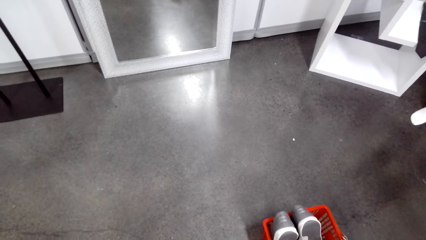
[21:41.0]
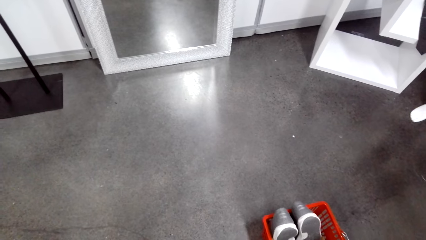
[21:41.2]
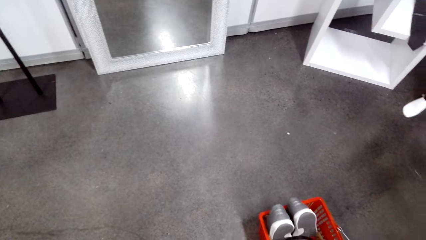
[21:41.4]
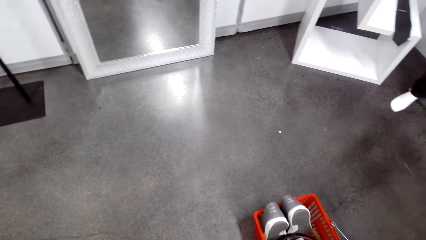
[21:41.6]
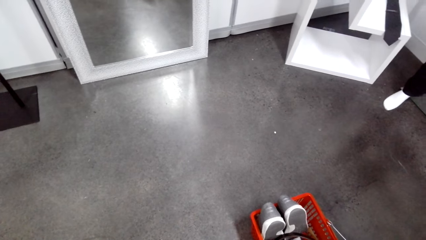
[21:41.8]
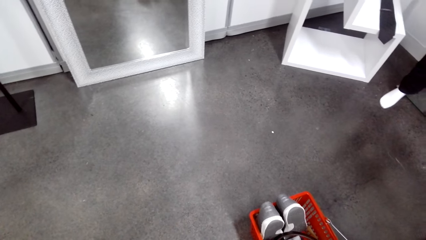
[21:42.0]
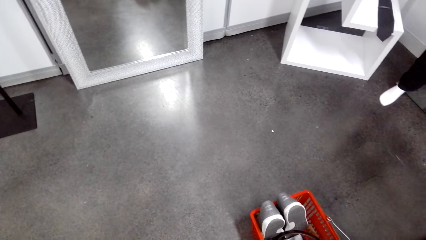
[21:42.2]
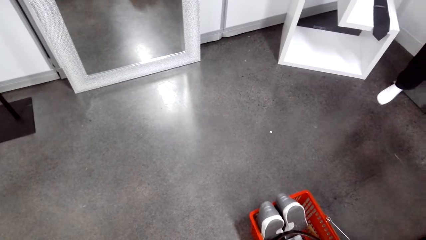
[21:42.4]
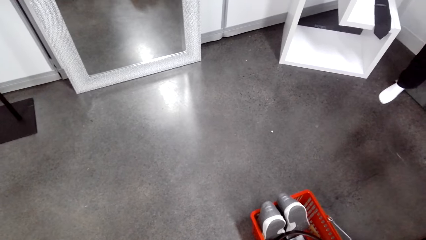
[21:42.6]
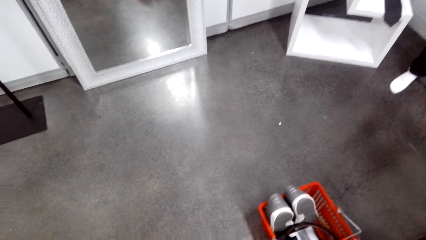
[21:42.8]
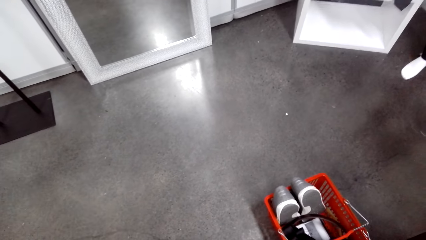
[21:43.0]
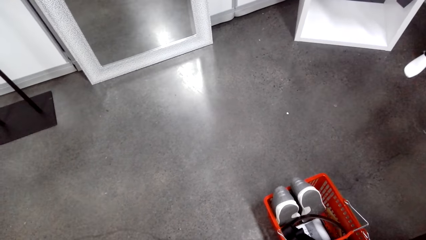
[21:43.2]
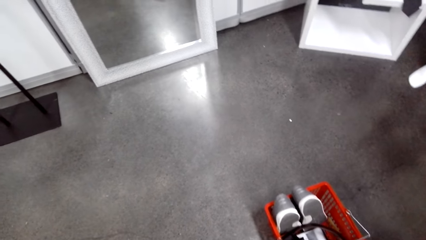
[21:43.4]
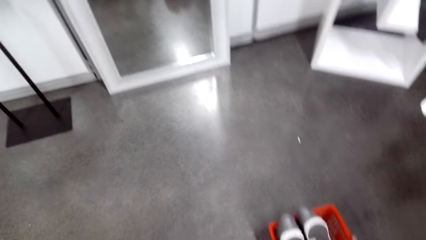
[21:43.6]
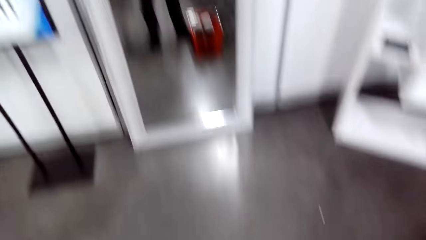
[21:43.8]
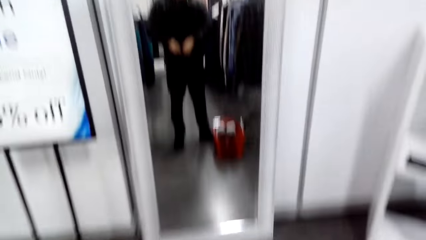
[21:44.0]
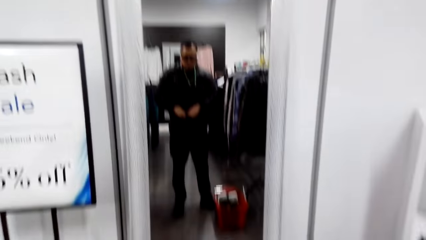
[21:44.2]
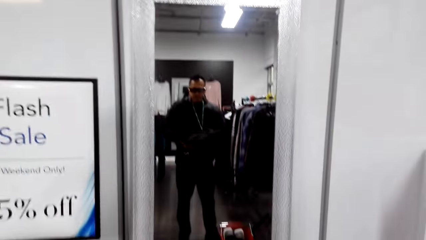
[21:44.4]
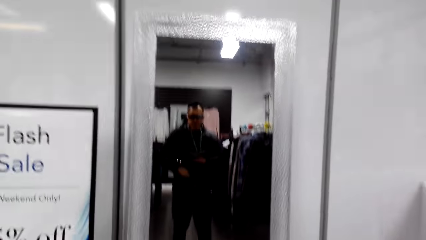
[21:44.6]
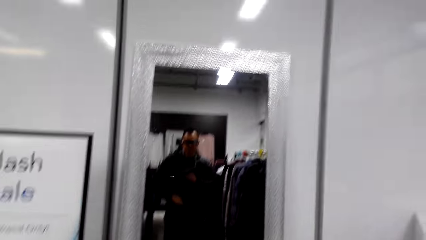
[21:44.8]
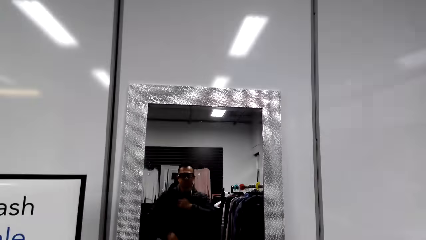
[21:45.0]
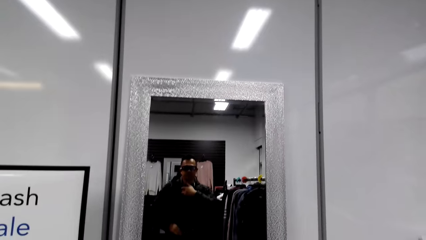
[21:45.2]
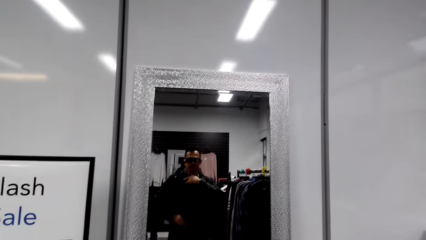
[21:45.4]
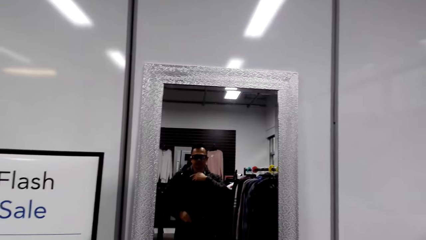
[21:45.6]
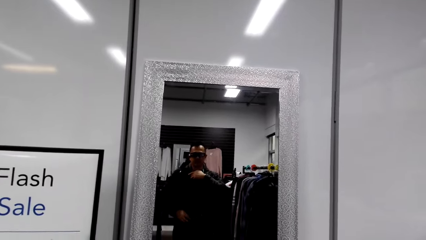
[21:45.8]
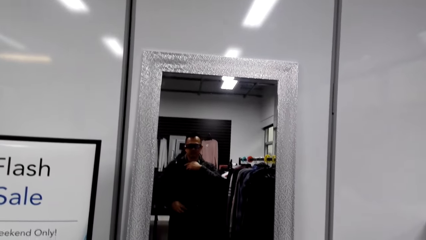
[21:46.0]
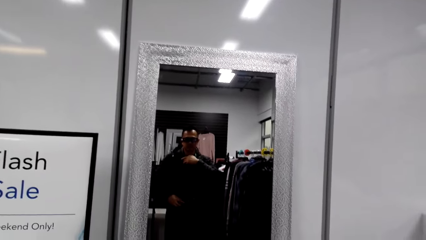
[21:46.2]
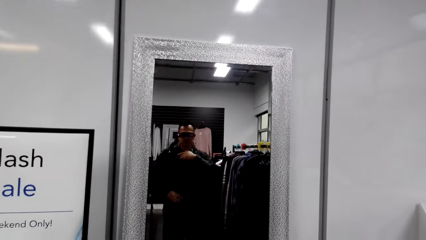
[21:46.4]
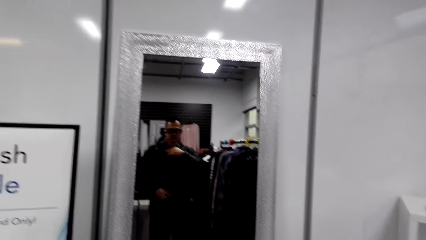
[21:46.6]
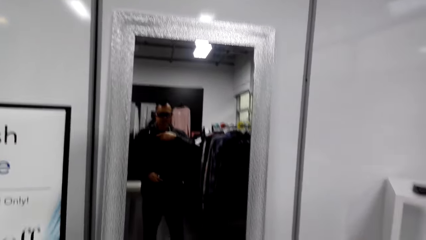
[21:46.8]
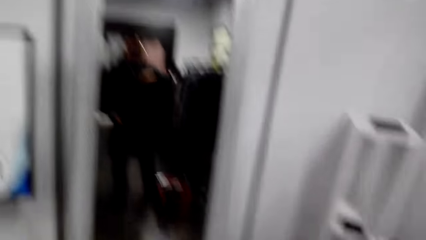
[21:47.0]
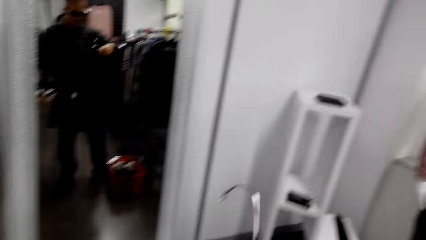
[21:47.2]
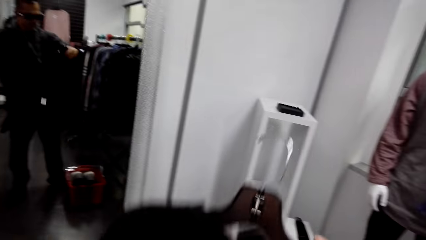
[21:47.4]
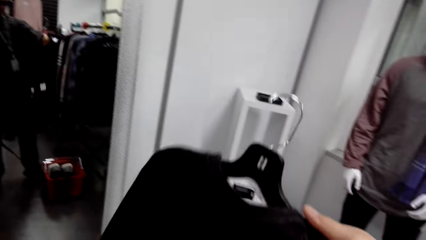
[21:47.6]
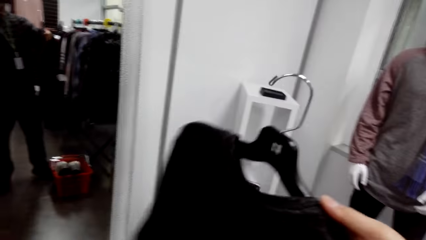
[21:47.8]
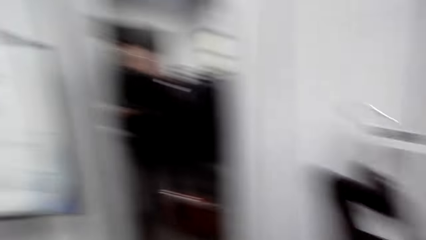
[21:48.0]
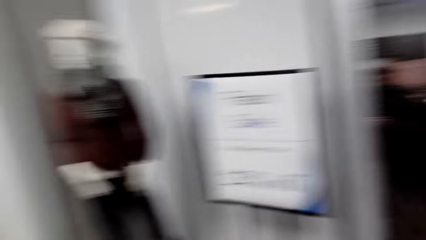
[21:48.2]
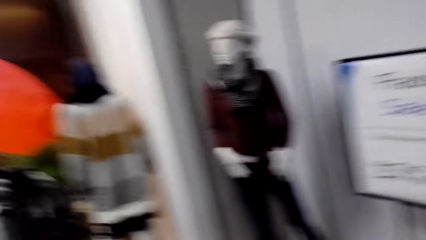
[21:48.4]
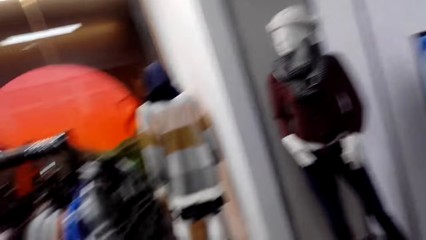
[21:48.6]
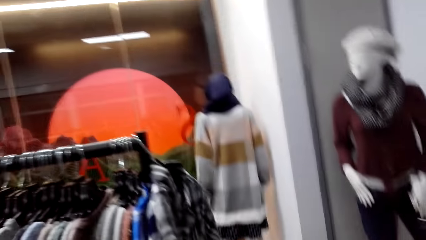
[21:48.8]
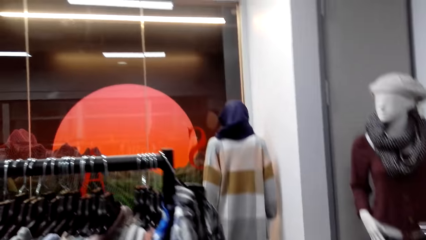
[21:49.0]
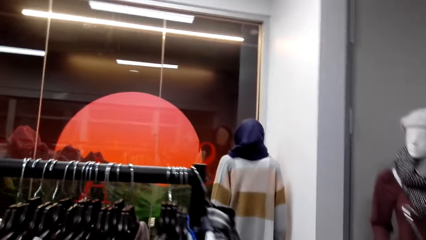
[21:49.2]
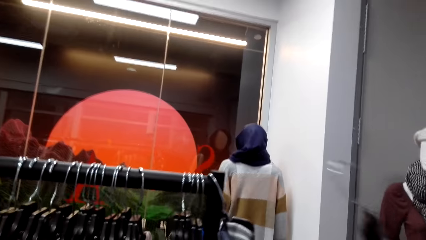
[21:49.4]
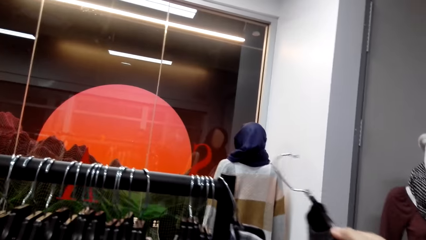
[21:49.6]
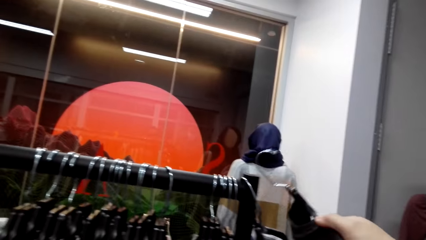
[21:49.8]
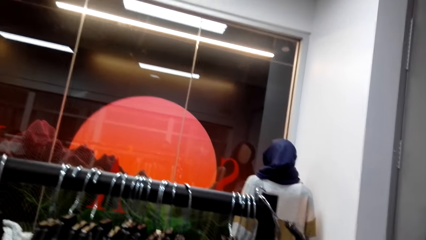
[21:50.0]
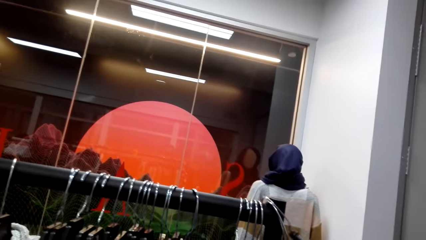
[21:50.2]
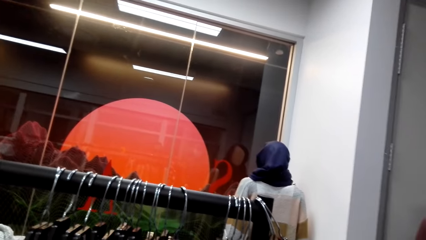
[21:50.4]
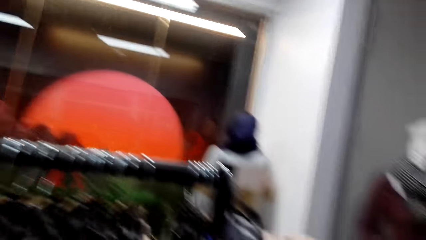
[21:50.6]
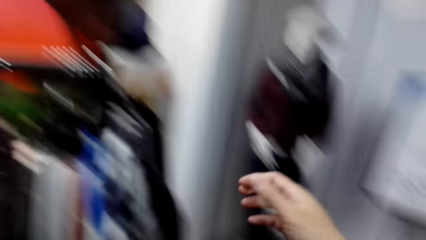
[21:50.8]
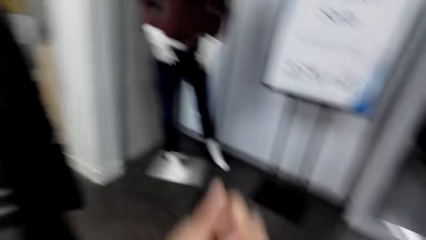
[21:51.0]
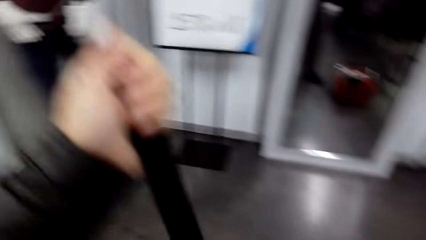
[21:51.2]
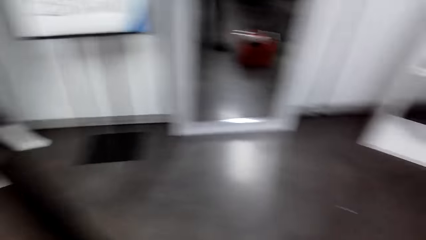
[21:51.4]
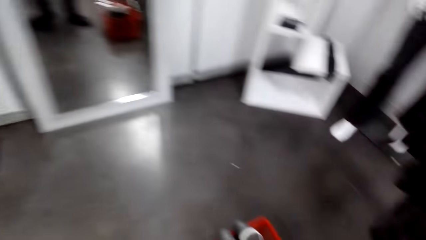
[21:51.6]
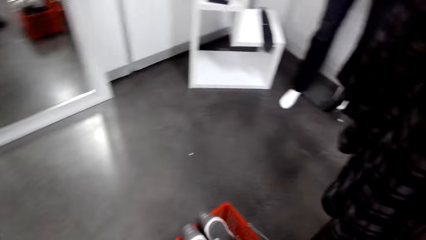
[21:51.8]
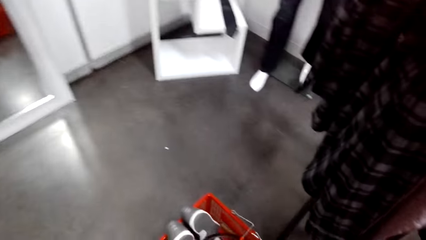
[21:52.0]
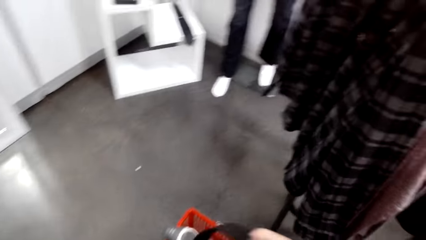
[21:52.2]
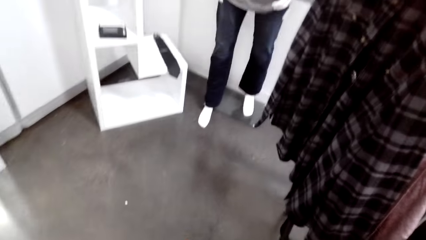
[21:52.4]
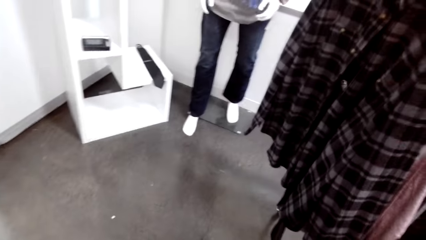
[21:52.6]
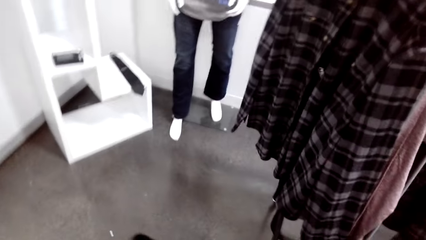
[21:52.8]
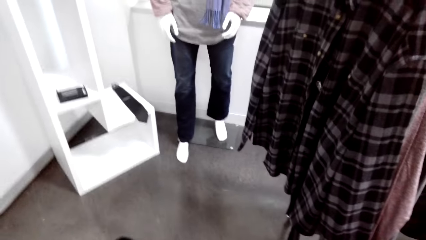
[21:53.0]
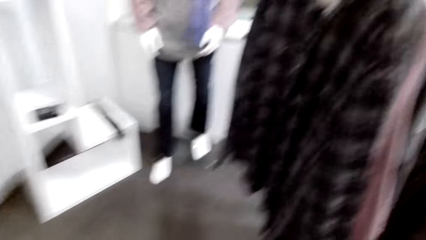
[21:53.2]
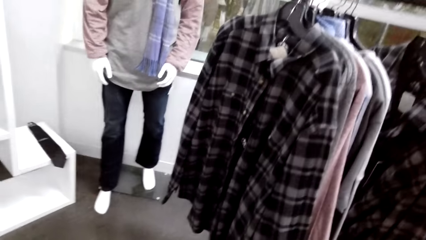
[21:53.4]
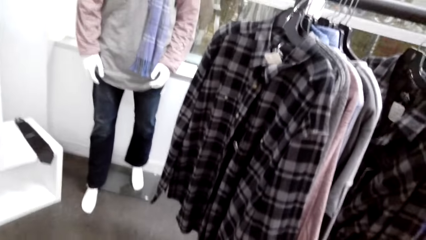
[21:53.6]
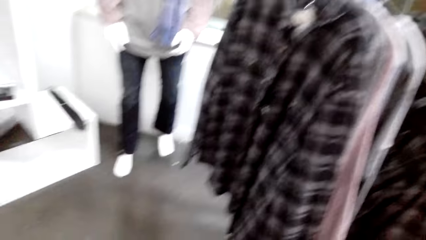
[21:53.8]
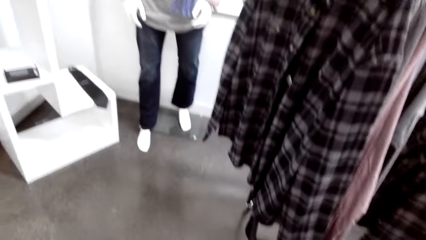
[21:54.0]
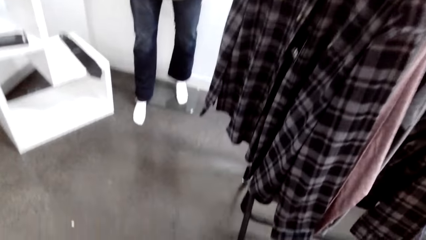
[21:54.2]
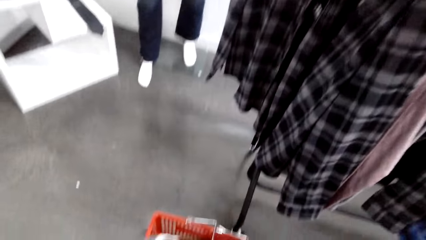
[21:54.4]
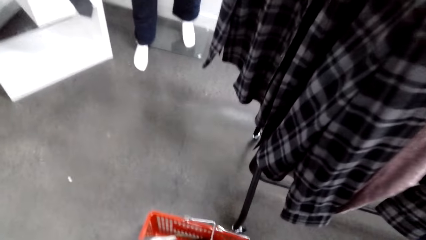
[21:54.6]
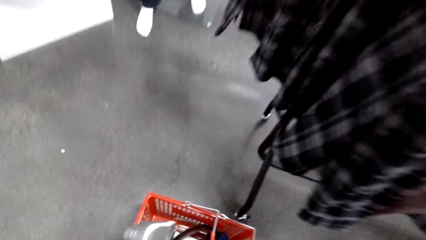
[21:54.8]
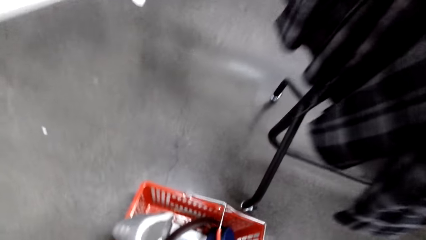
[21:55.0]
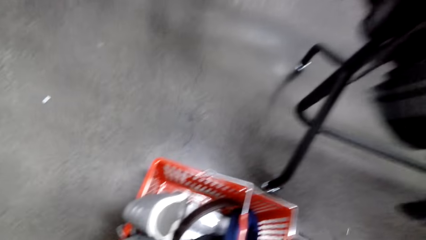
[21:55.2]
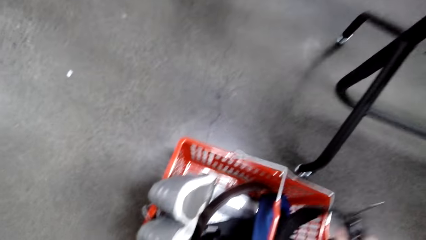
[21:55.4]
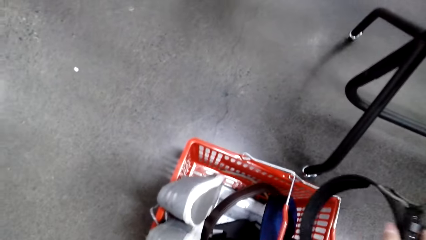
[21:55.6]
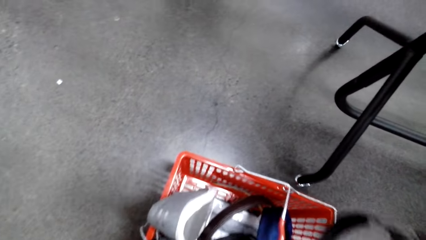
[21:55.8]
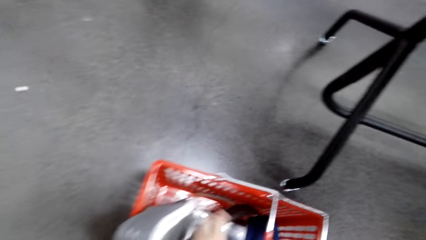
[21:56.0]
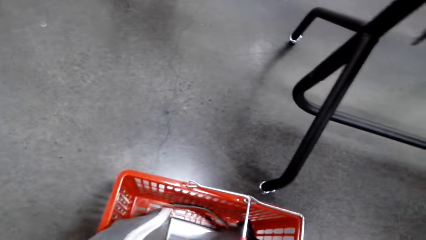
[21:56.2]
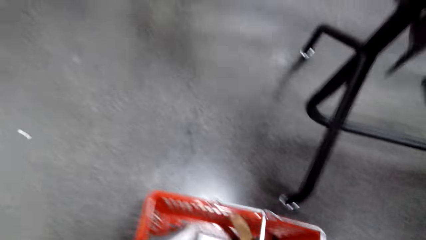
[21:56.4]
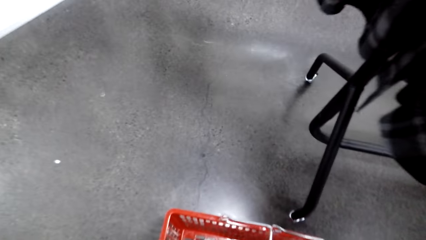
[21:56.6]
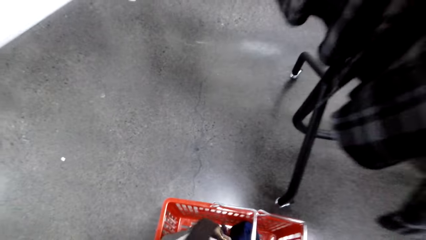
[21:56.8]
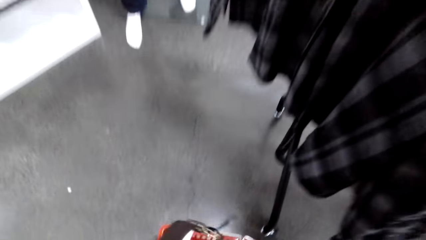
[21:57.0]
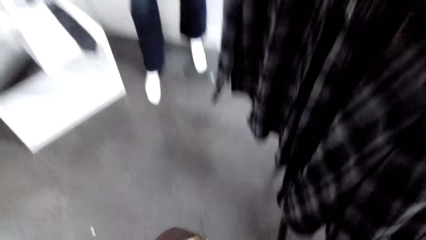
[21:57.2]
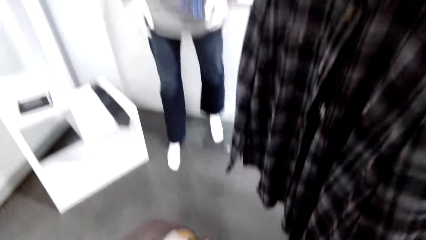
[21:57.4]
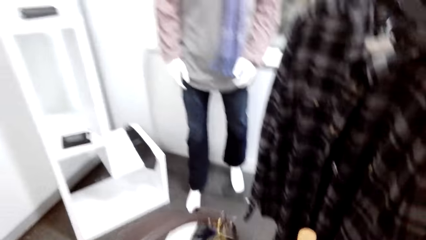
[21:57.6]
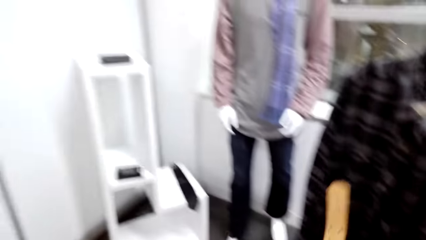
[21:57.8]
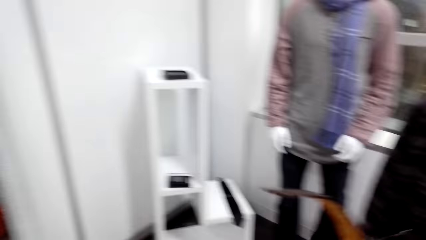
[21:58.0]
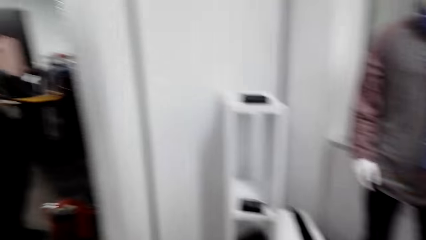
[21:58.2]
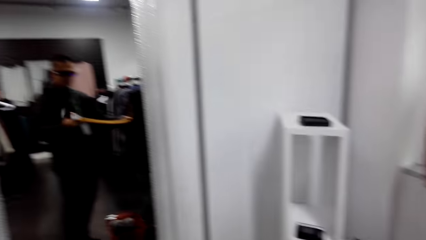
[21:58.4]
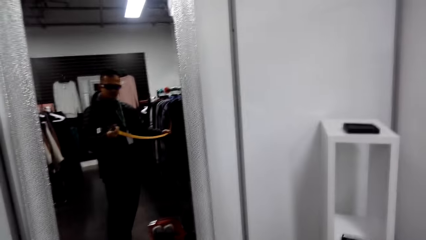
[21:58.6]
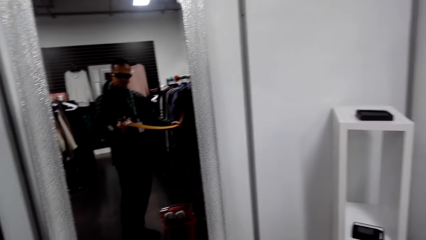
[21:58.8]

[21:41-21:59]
The camera wearer looks around. They look at the mirror. They look around. They hang the sweater on the clothing rail. They remove a belt. They turn around. They look around the store. They pick up the belt.
